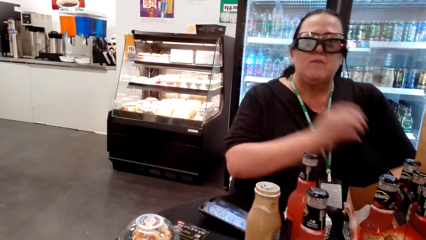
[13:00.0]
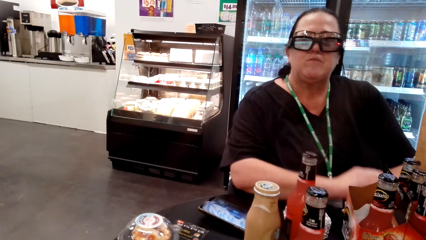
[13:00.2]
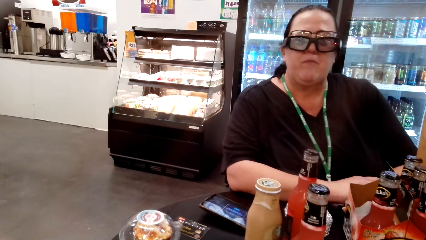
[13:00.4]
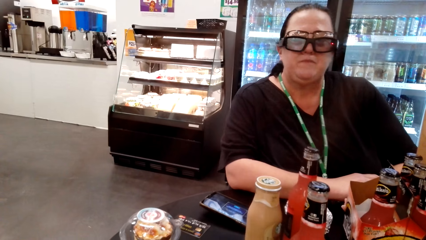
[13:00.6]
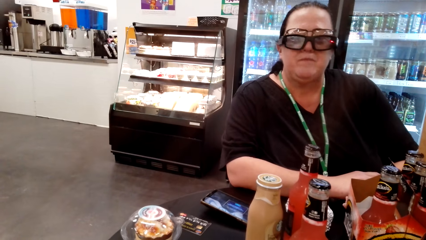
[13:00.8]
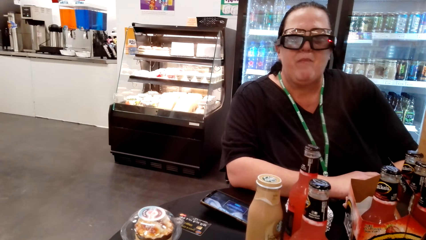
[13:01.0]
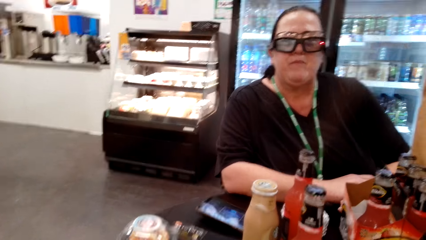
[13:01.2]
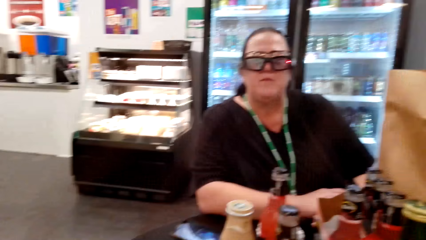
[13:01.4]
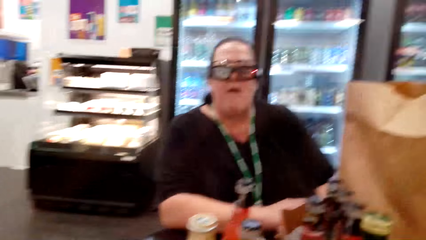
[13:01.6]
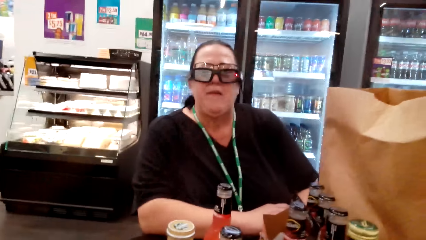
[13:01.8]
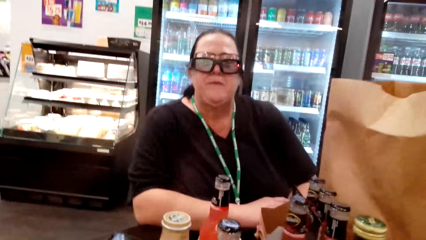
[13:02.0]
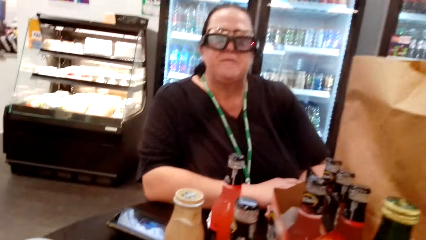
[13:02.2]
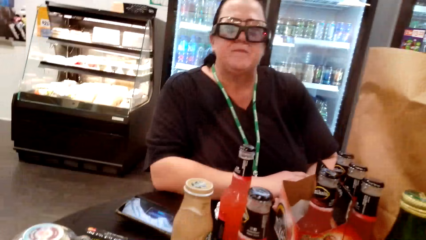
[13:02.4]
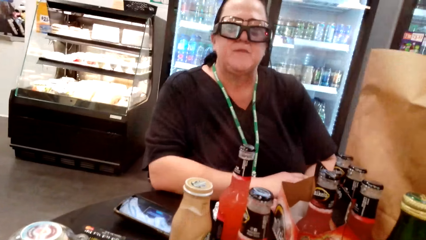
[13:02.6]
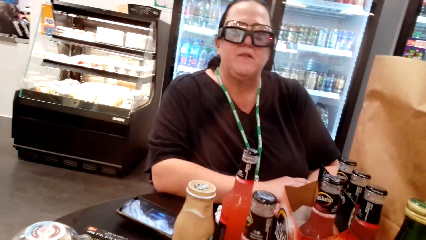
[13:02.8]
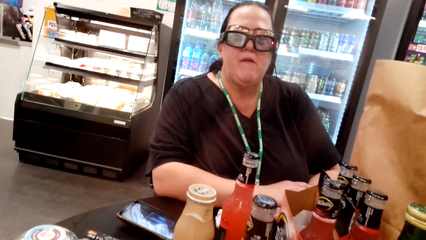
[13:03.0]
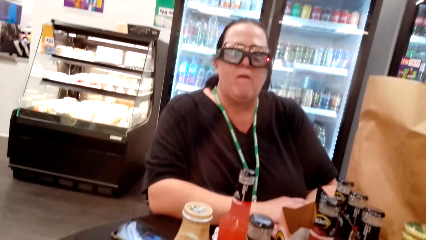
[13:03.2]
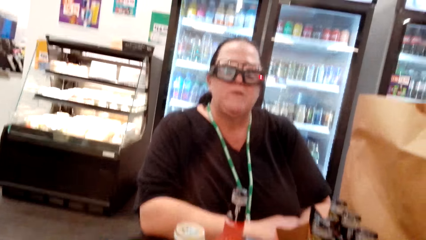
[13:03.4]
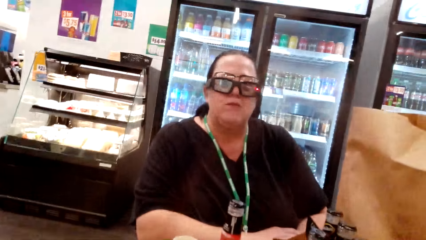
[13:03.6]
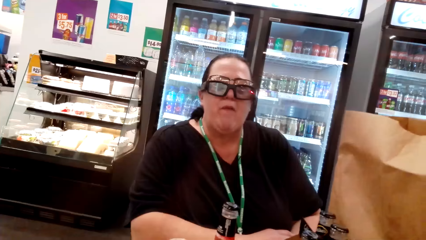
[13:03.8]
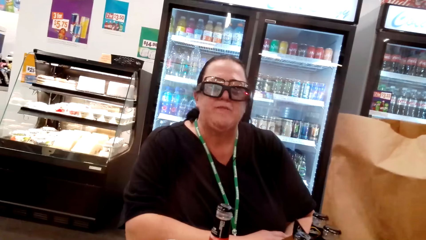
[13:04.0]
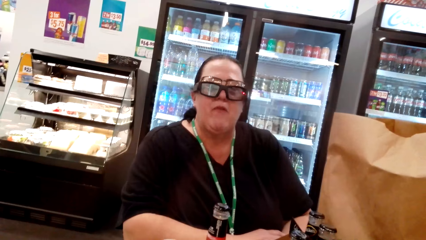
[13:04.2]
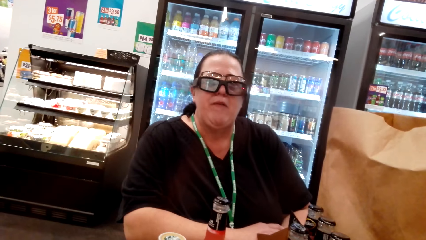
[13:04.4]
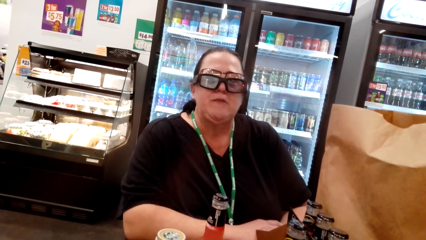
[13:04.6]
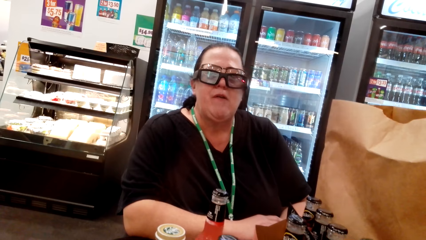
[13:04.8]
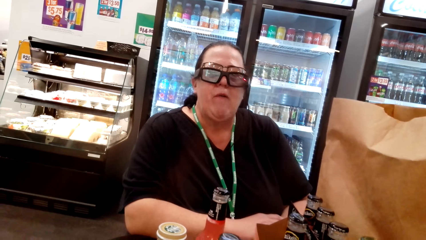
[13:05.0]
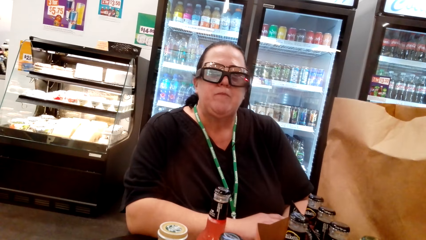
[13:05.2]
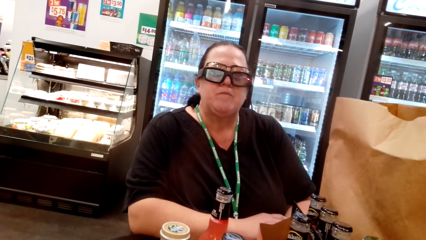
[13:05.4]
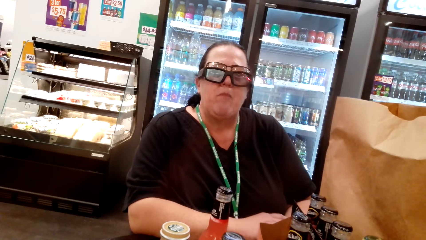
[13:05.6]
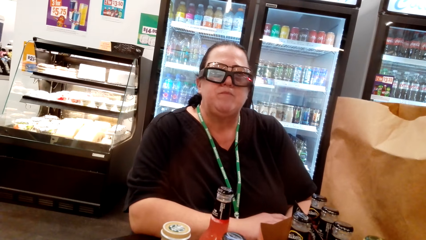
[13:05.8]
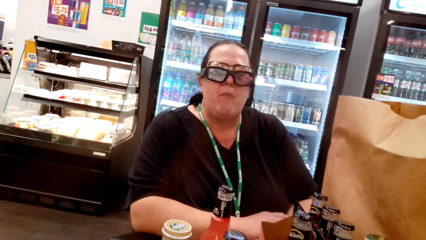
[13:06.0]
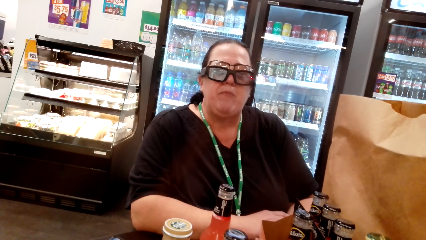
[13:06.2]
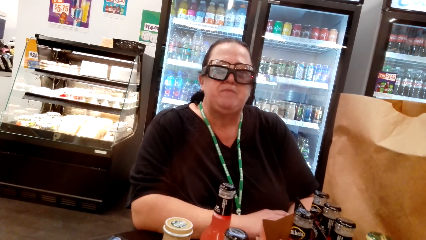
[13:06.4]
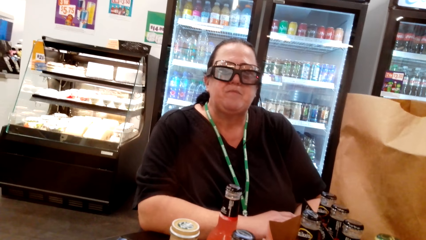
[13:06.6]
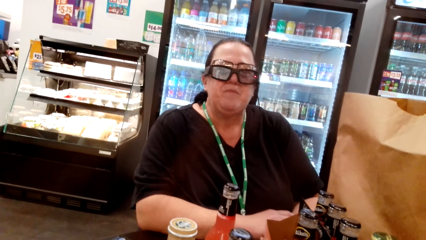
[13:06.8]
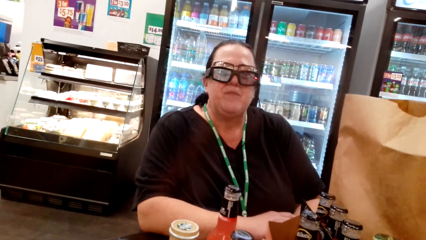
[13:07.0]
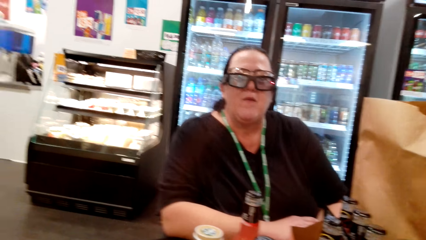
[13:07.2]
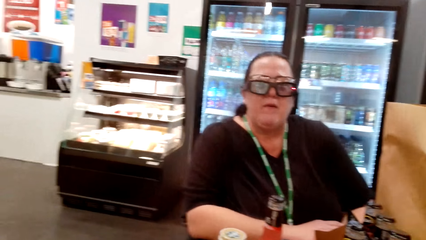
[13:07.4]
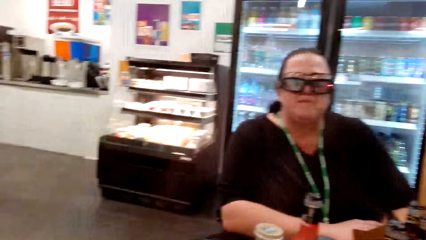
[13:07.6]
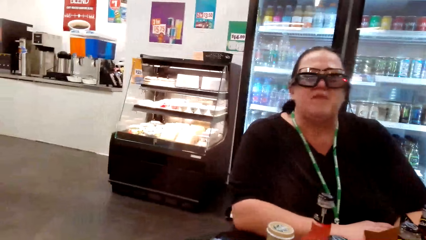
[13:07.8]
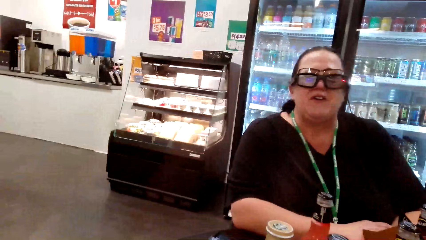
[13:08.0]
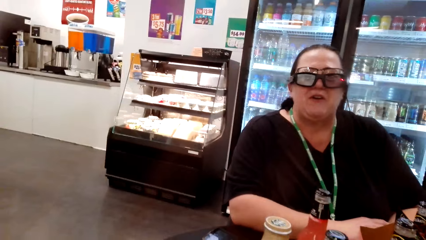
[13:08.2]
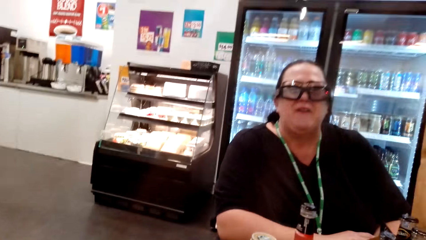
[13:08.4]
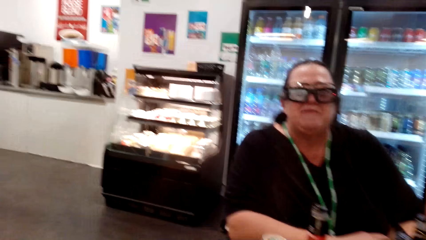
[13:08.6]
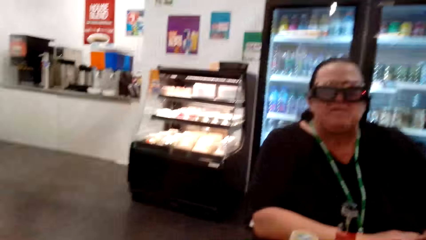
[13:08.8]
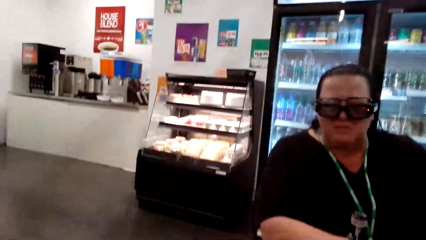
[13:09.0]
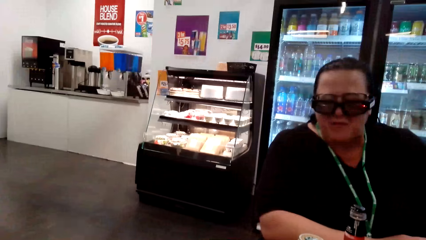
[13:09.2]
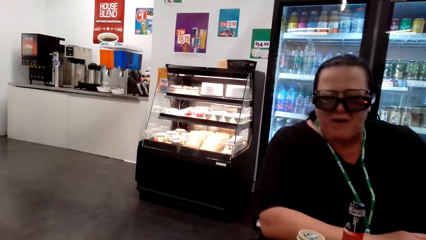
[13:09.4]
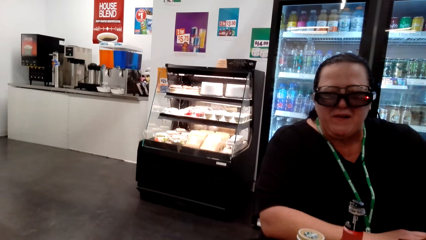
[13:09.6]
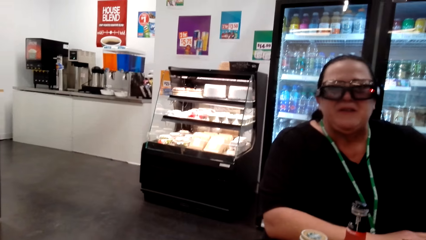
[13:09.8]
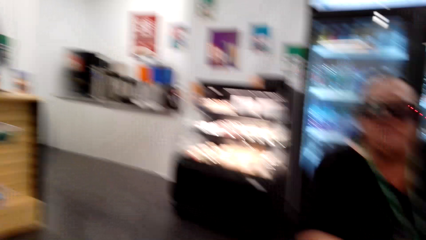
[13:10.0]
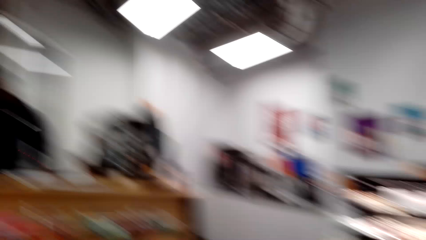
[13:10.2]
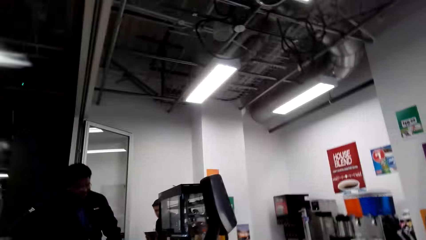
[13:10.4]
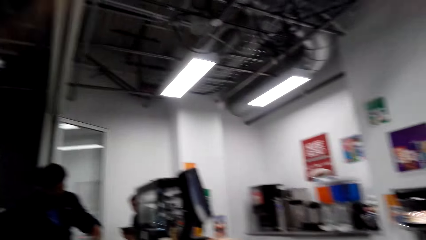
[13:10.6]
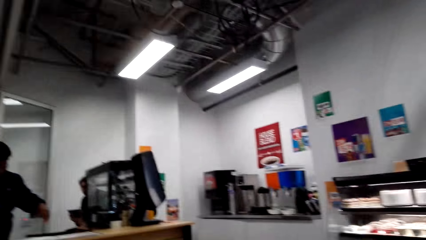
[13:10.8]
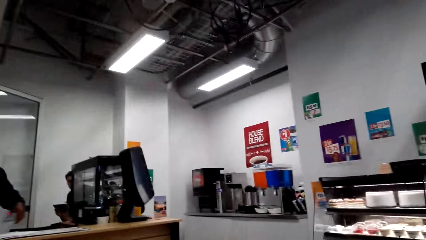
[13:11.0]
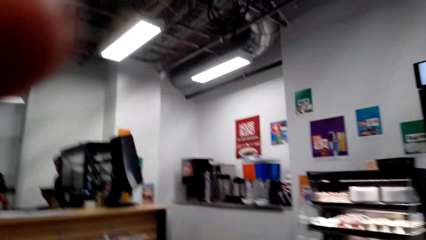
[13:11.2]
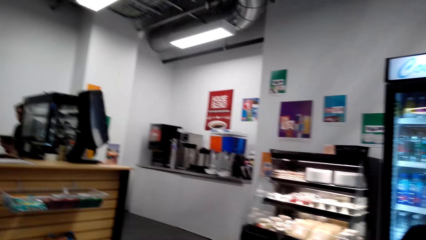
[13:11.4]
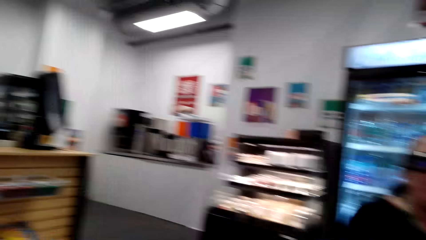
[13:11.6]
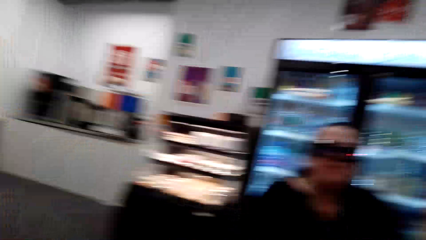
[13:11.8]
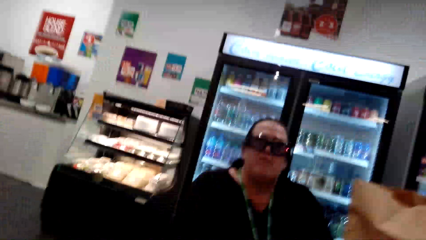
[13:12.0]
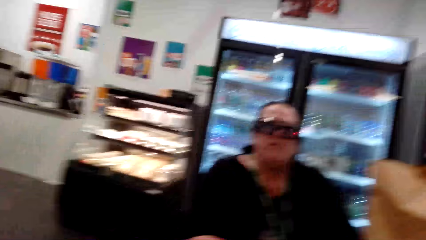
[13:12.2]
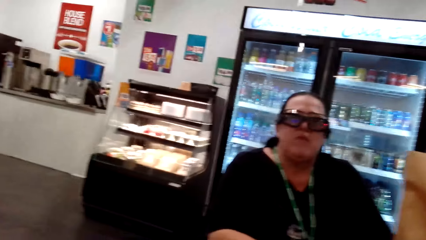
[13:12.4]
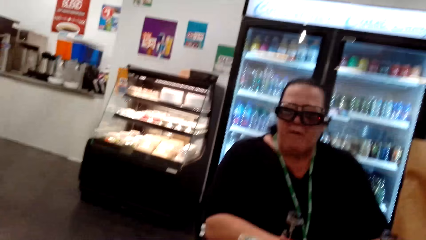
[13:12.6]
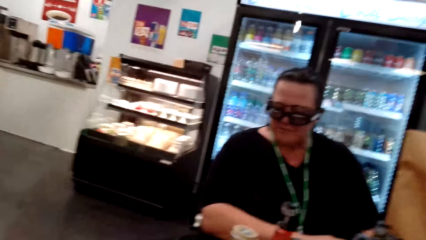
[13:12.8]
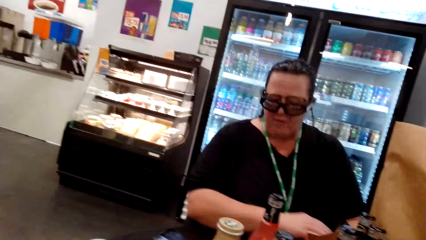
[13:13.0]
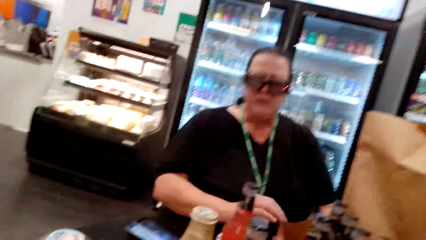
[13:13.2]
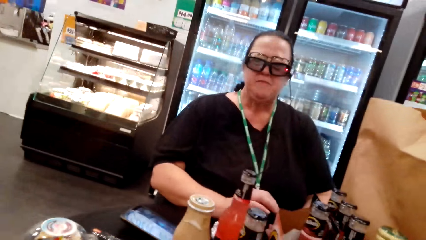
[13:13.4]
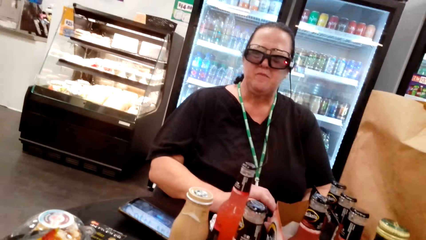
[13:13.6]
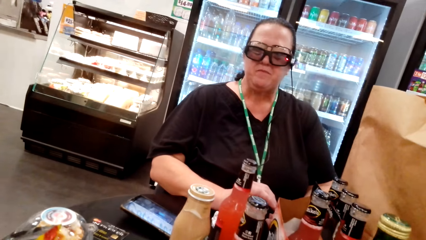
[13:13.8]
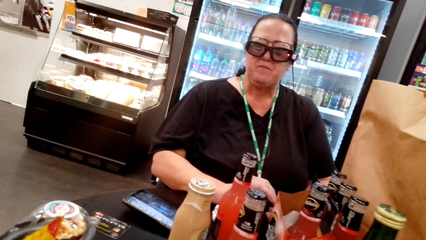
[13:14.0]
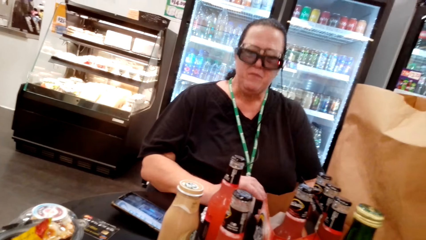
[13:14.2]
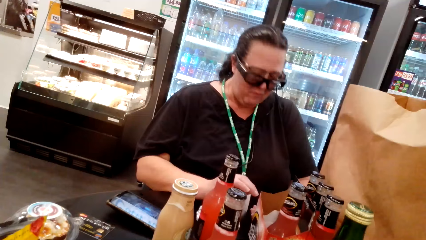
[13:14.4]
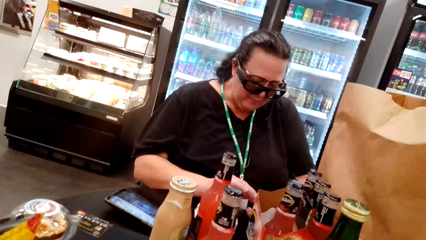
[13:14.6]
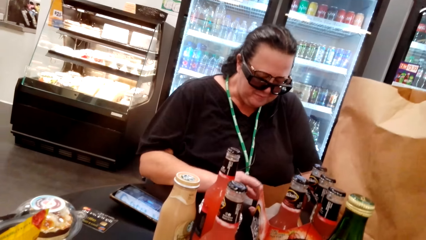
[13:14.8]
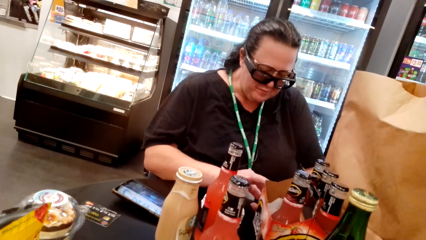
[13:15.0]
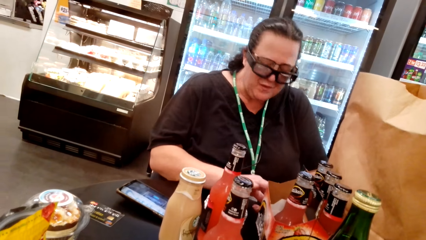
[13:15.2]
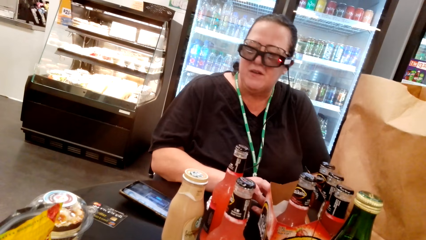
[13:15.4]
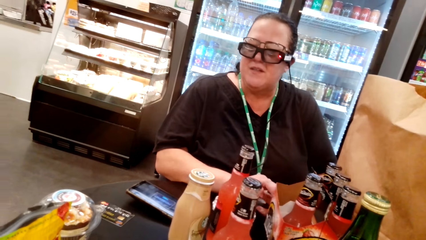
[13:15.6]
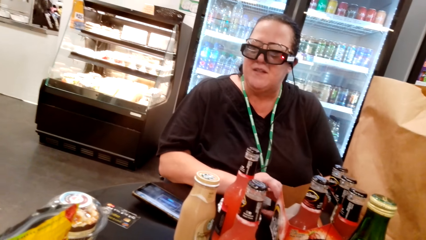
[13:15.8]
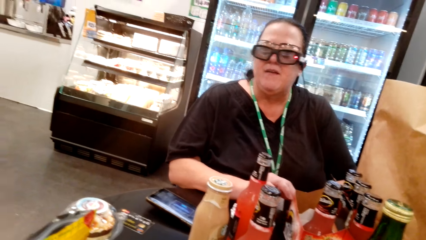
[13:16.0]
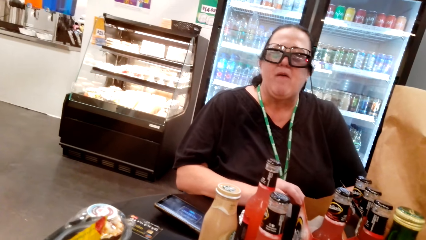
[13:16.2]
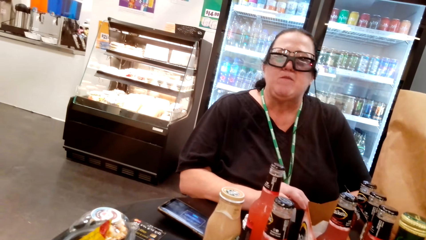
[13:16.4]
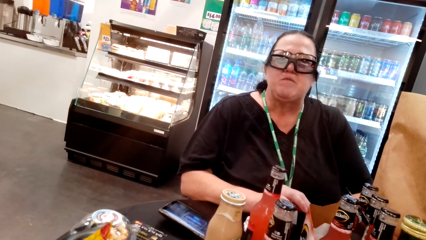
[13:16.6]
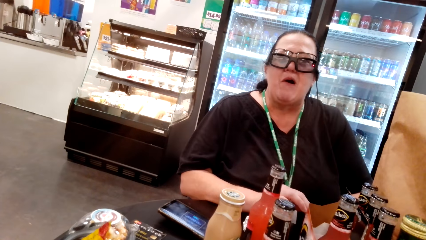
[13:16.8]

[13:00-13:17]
The woman puts something on her mouth and drops her hand. The camera wearer eats the snack. They look at the woman. The woman picks something from the table.
